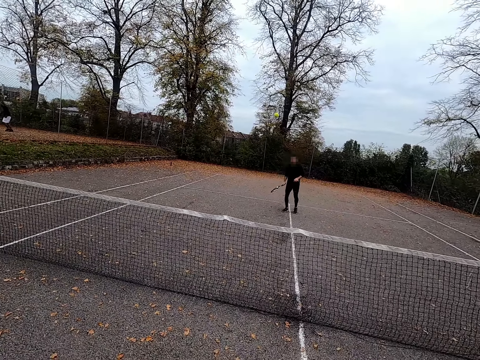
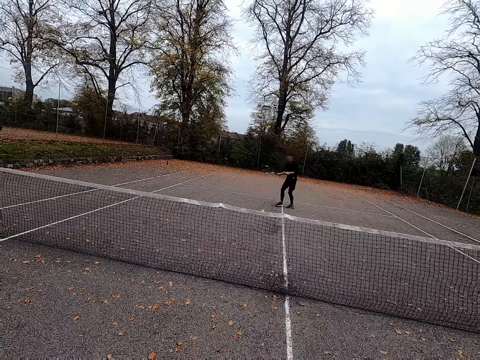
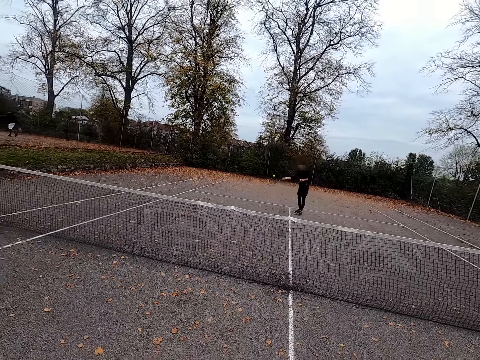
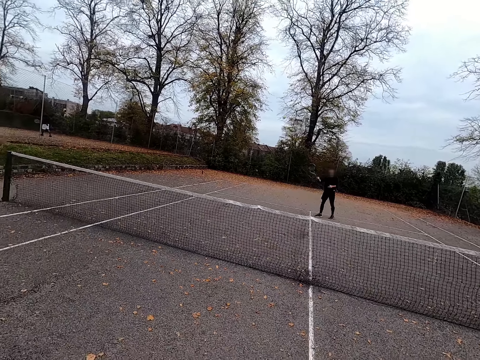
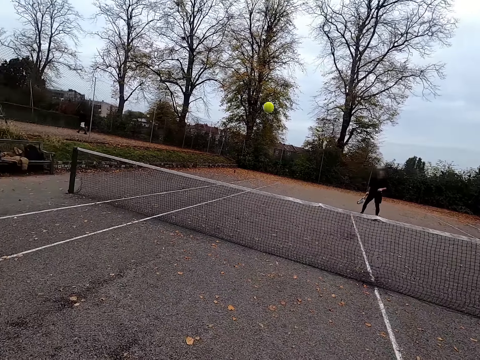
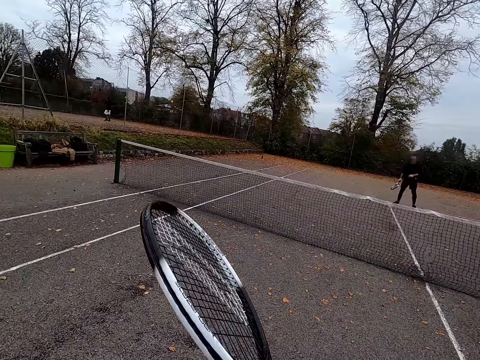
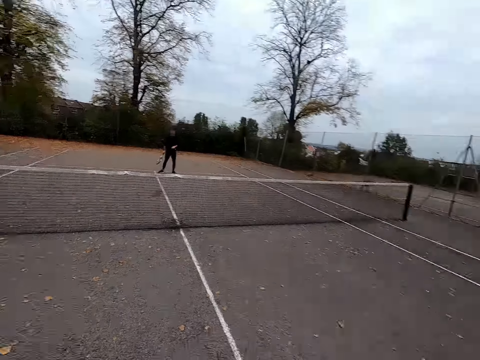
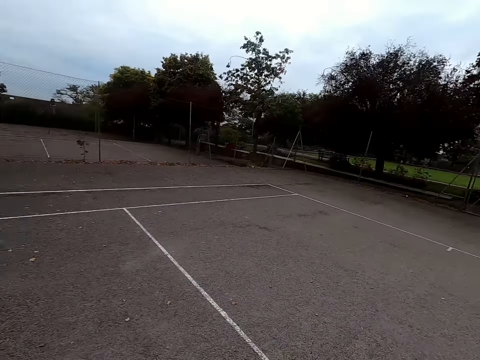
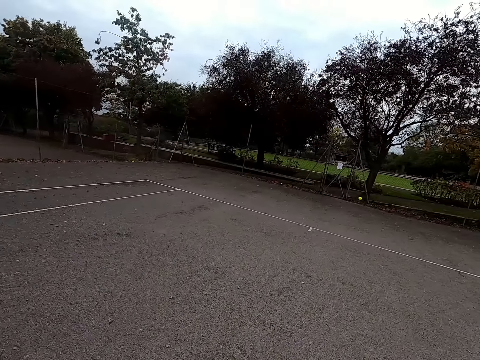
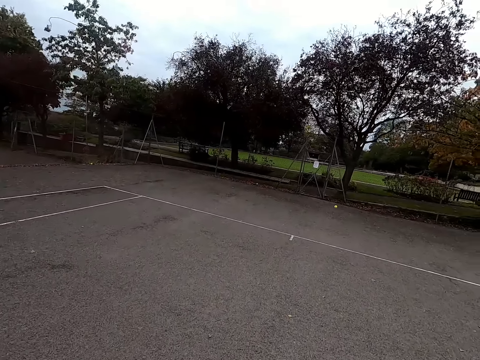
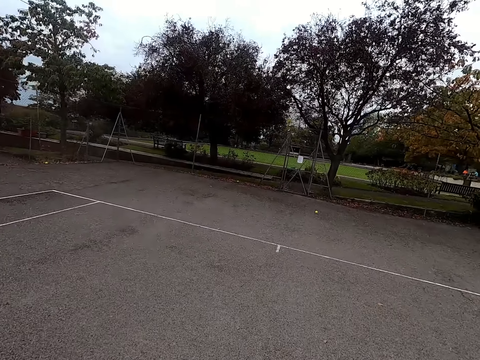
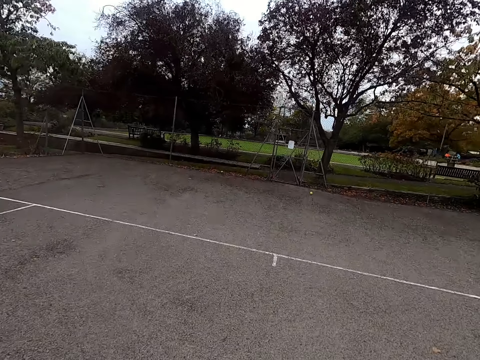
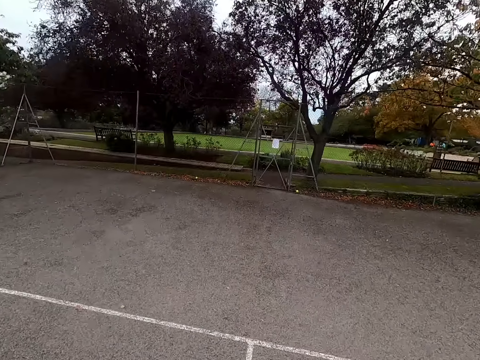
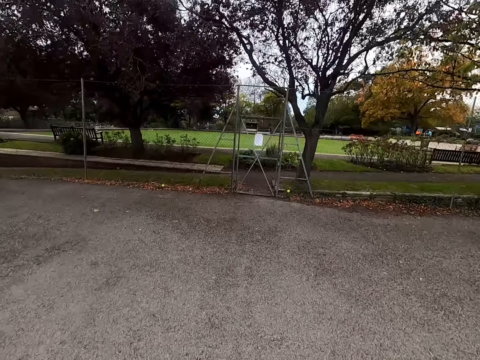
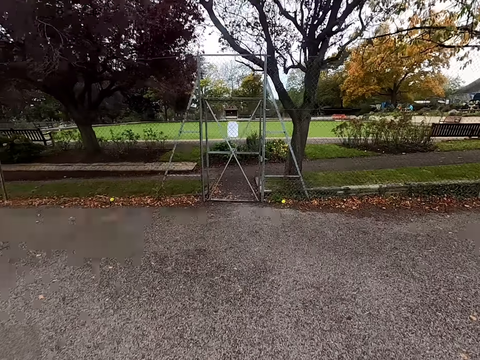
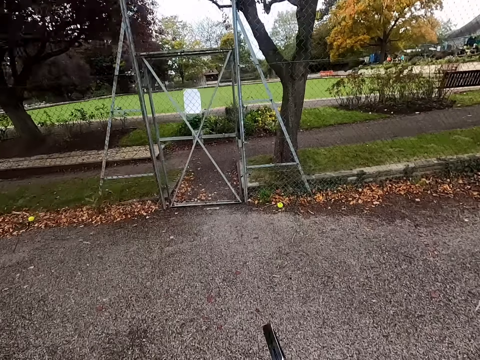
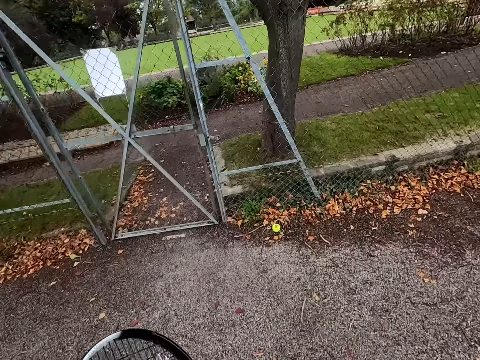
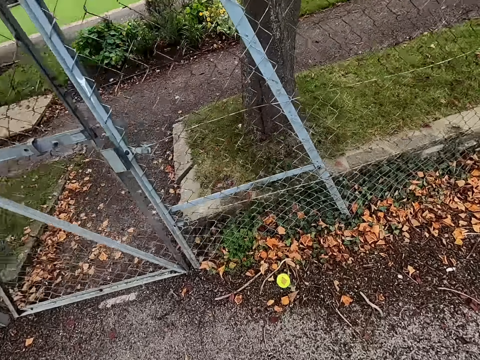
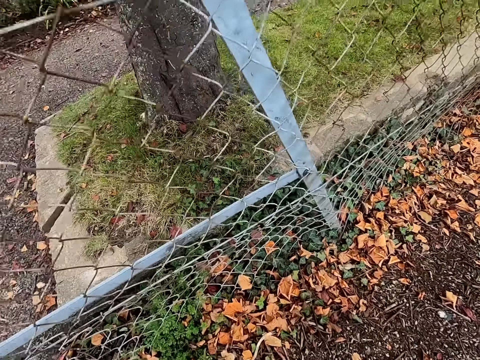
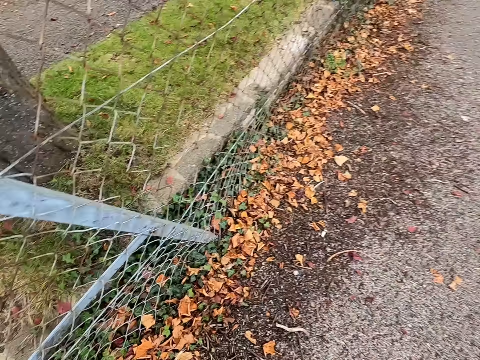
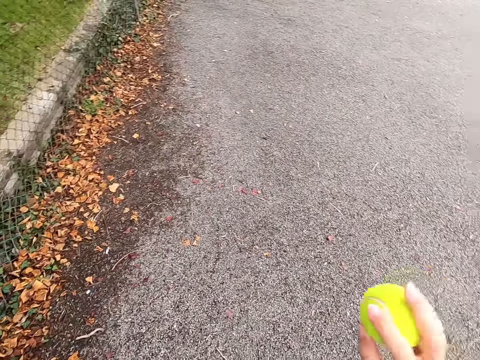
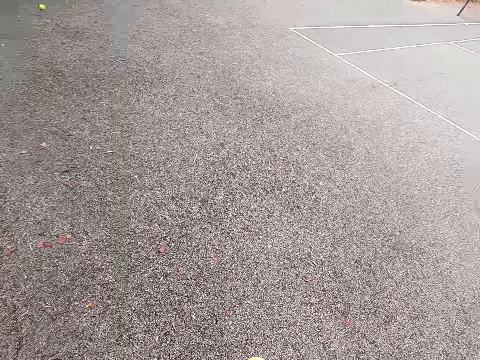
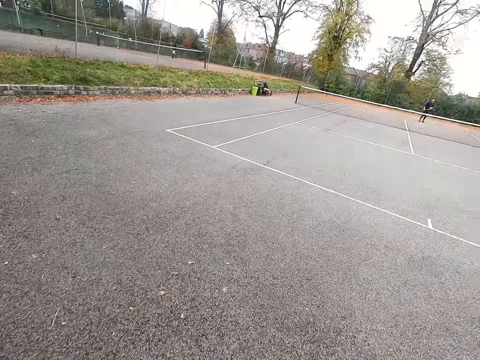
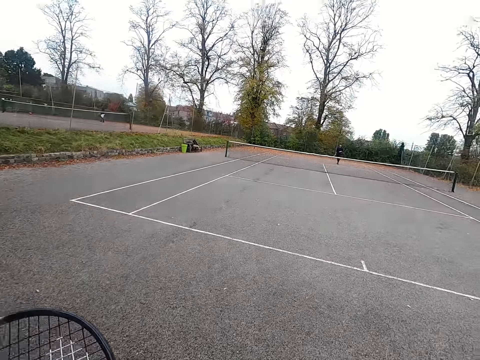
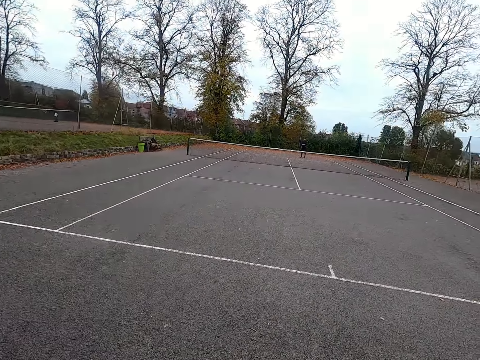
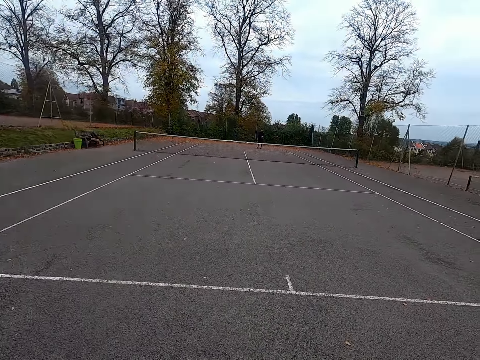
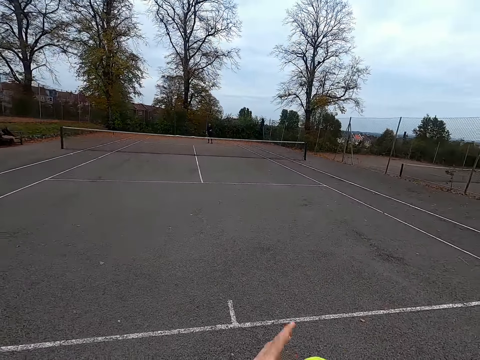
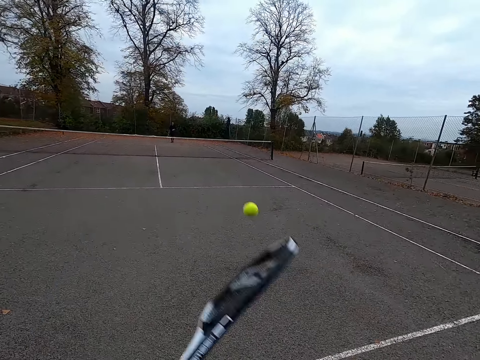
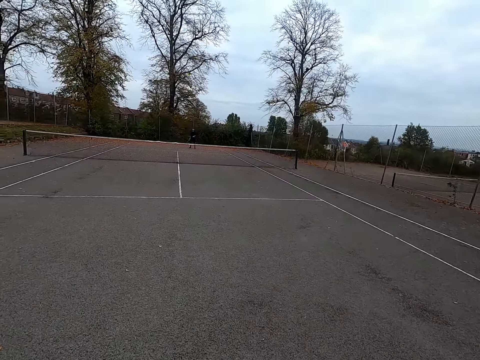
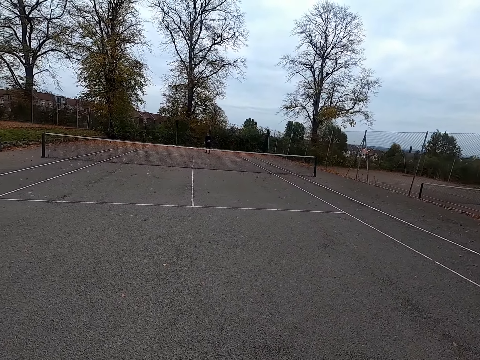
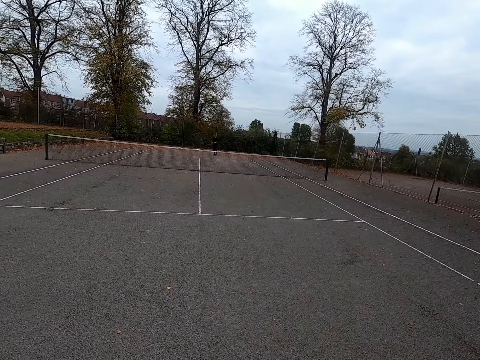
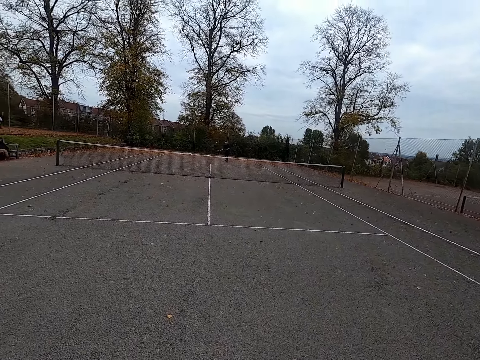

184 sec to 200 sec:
The camera wearer throws the ball with a tennis bat. They play against a man. The man plays against the camera wearer and throws the ball with the tennis bat. The camera wearer plays against the man. They walk around. They pick up the tennis ball. They play against the man. They walk around. They throw the ball with the tennis bat.

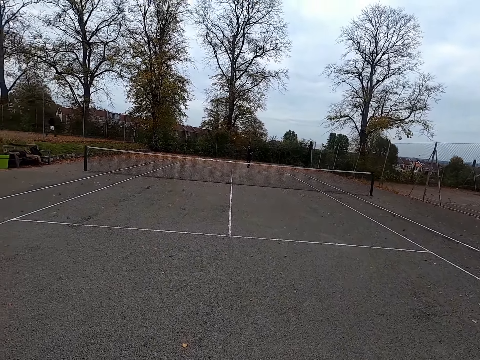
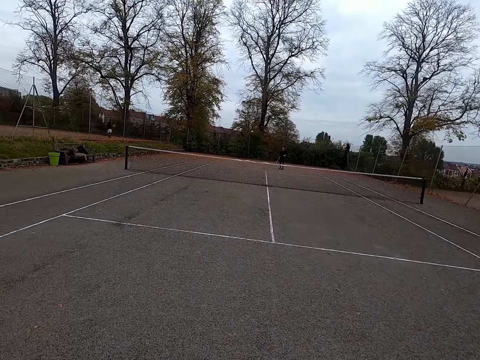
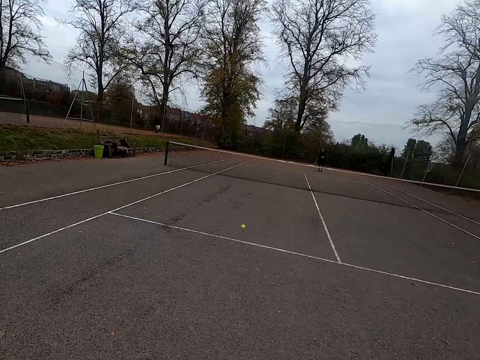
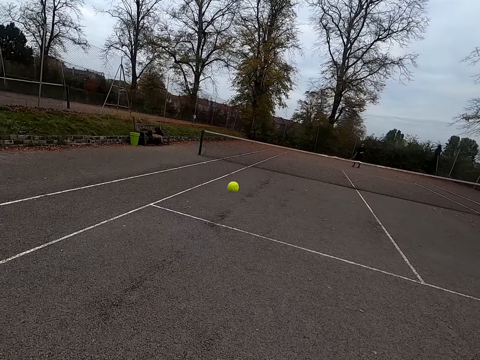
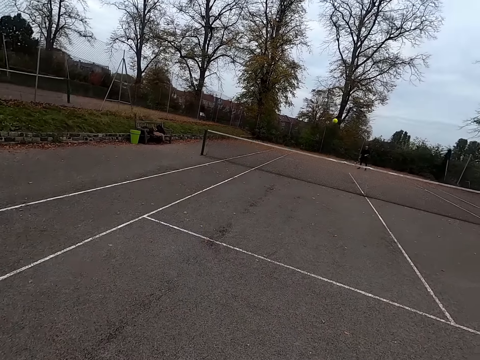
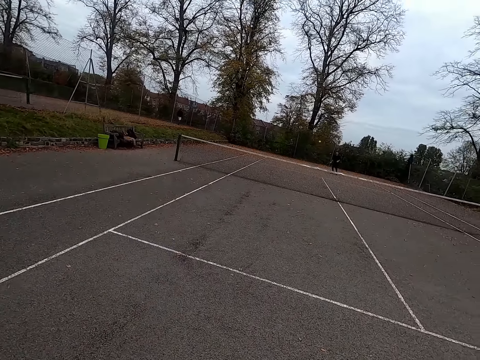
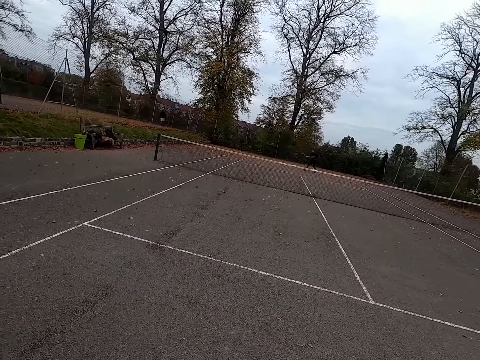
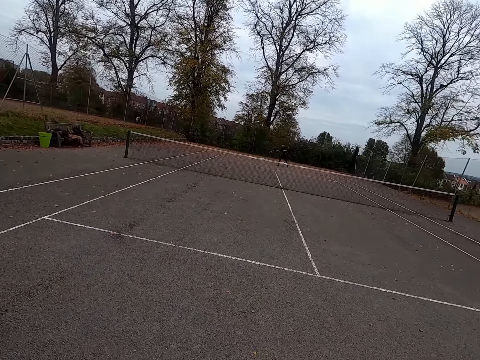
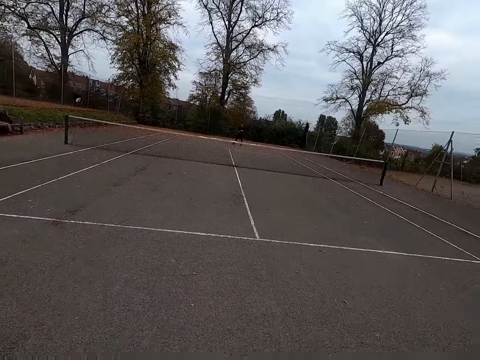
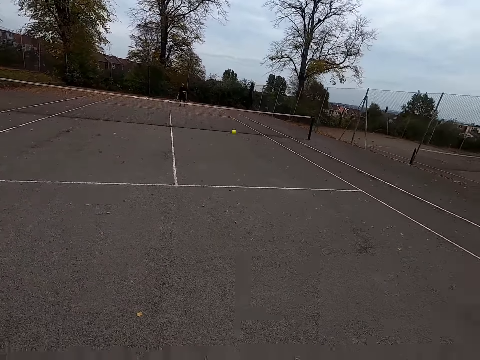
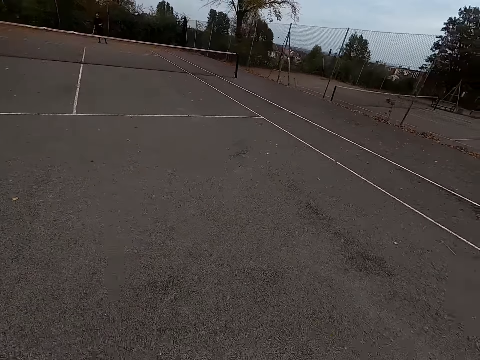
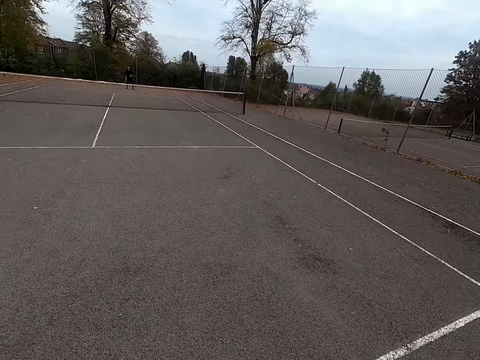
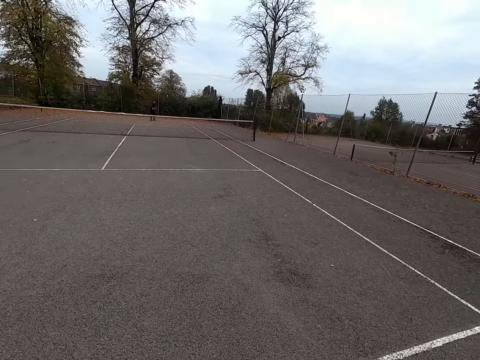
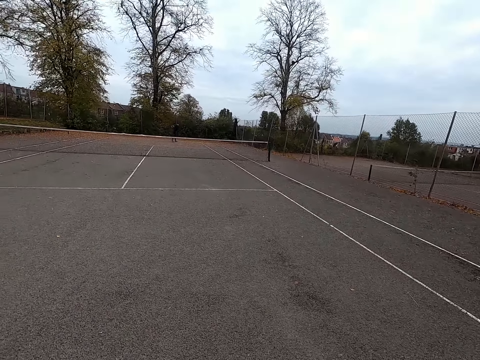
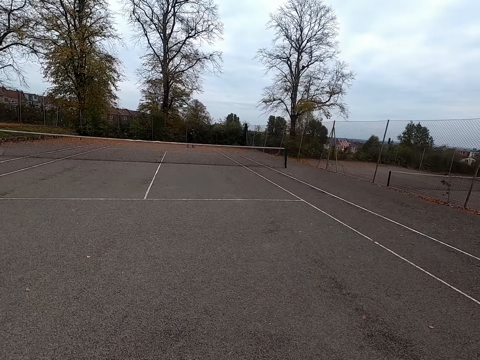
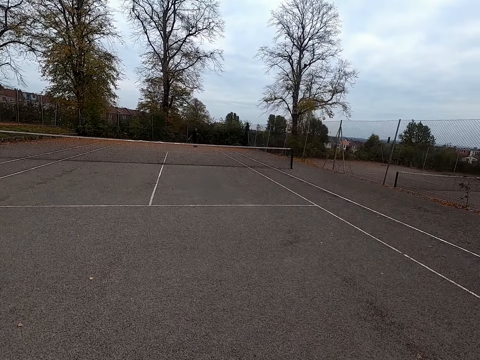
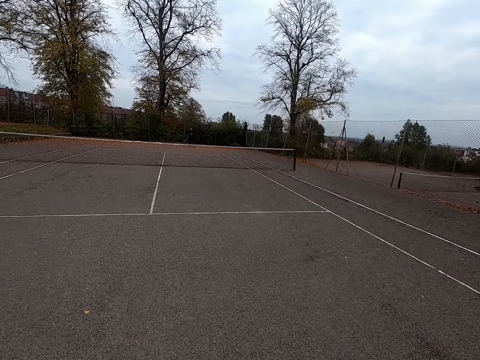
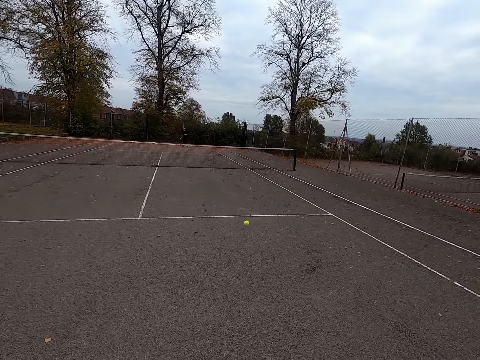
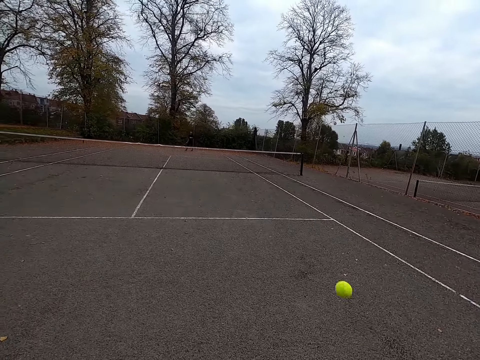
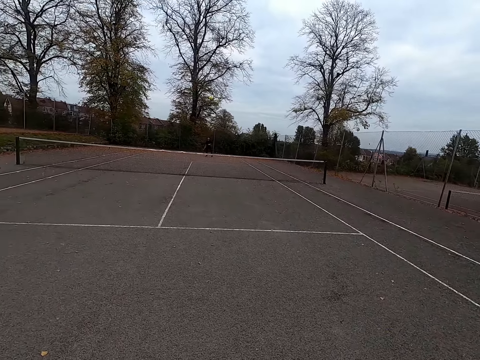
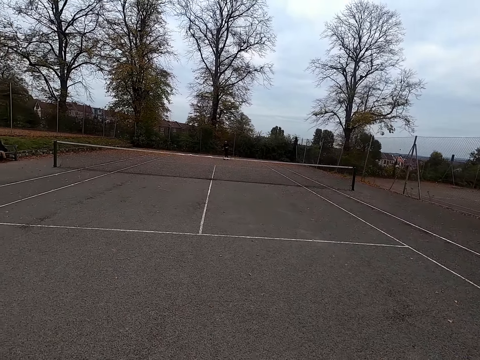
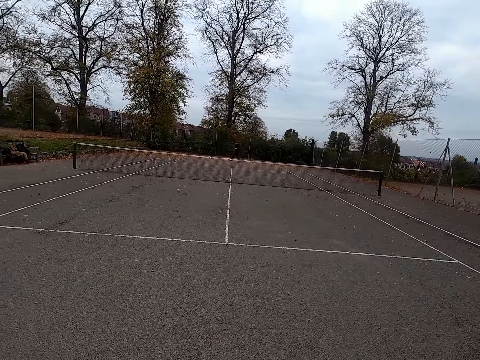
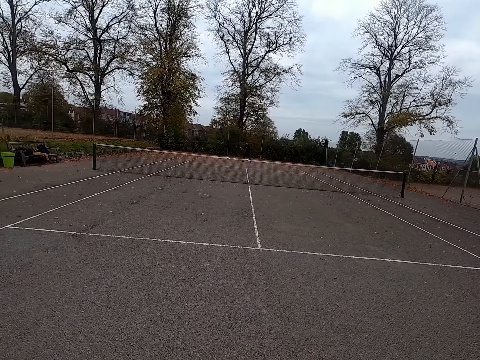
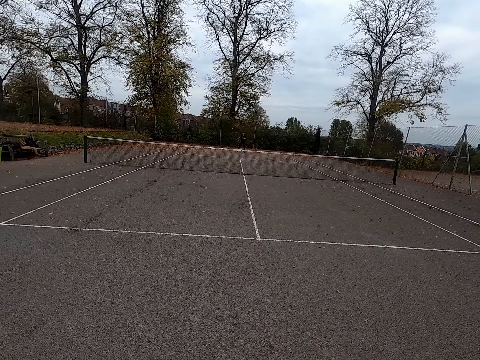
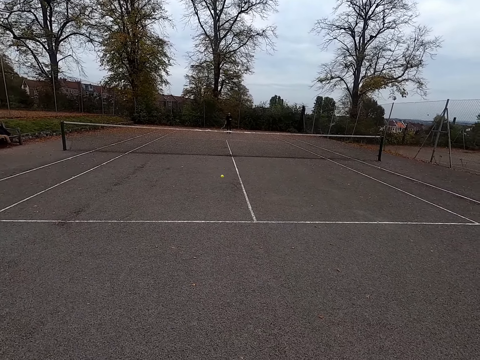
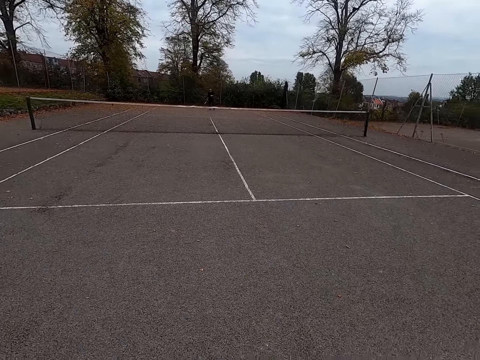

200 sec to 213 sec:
A man throws the ball with a tennis bat and plays against the camera wearer. The camera wearer throws the ball with the tennis bat. The man plays against the camera wearer again and throws the ball with the tennis bat. The camera wearer plays against the man and throws the ball with the tennis bat. The man throws the ball with the tennis bat. The camera wearer throws the ball with the tennis bat. The man plays against the camera wearer and throws the ball with the tennis bat.
